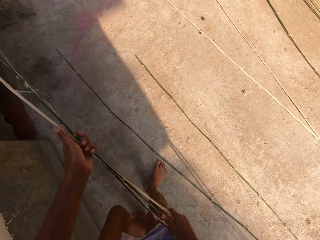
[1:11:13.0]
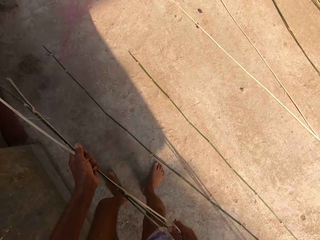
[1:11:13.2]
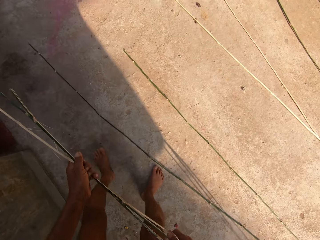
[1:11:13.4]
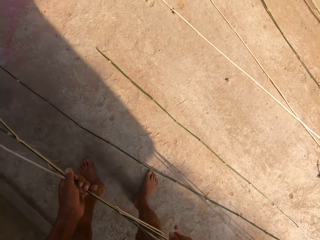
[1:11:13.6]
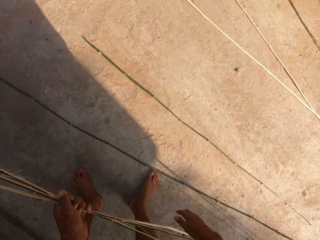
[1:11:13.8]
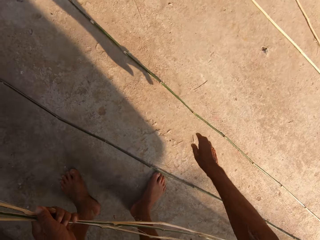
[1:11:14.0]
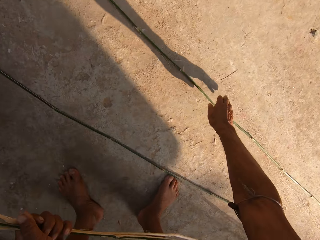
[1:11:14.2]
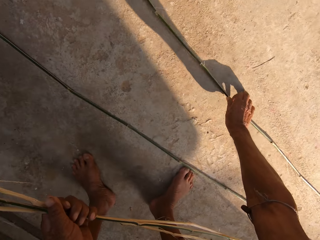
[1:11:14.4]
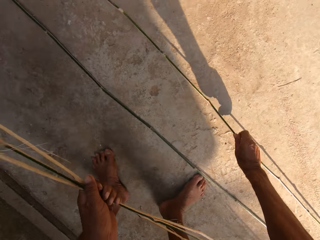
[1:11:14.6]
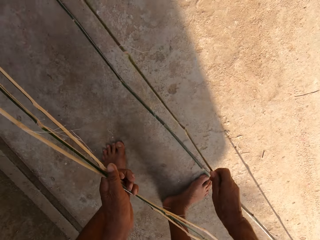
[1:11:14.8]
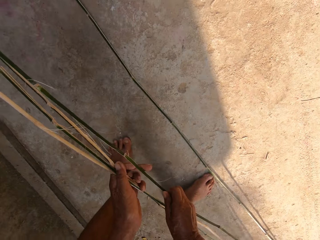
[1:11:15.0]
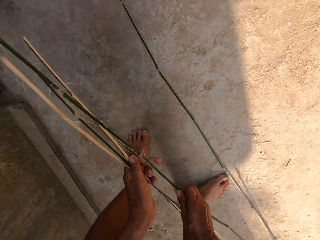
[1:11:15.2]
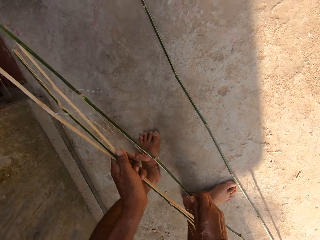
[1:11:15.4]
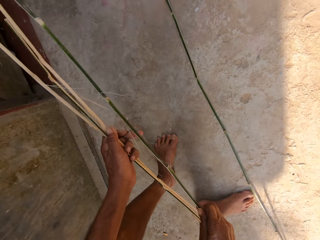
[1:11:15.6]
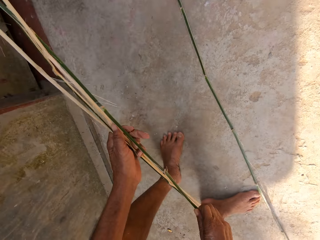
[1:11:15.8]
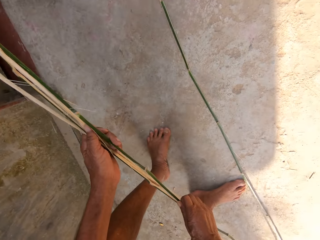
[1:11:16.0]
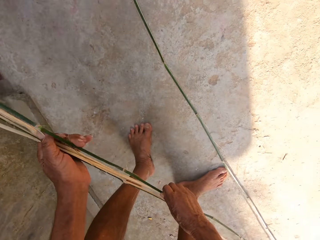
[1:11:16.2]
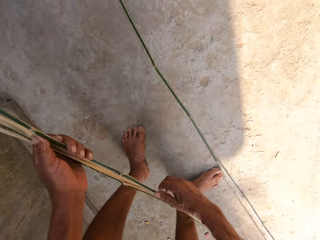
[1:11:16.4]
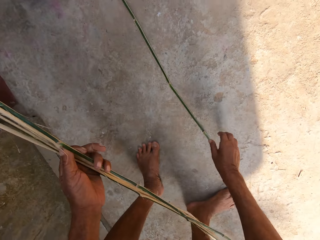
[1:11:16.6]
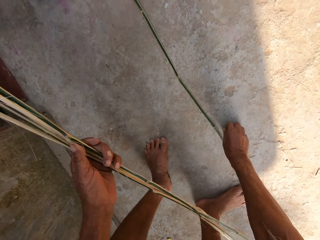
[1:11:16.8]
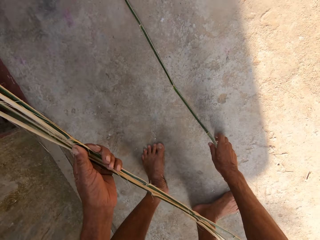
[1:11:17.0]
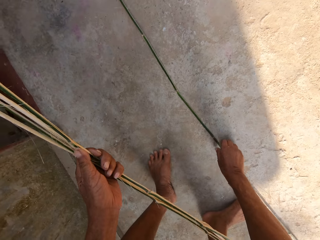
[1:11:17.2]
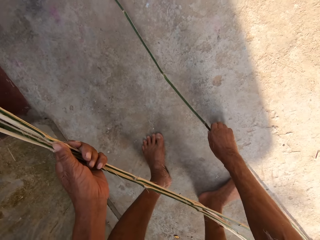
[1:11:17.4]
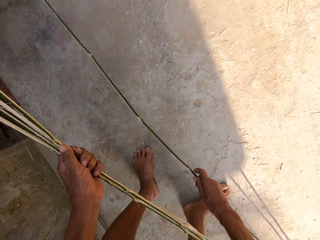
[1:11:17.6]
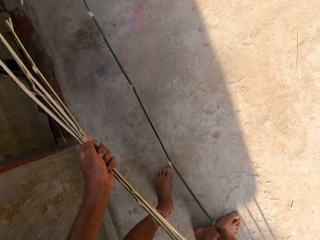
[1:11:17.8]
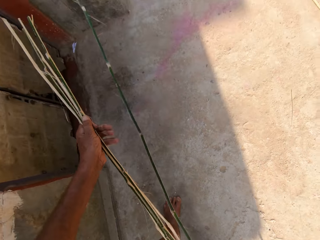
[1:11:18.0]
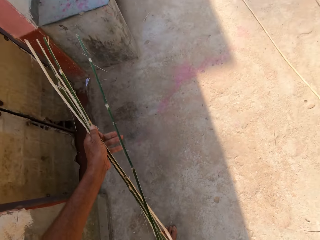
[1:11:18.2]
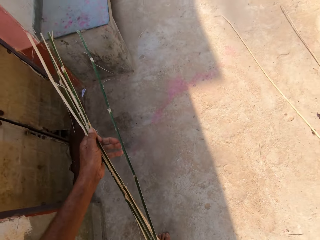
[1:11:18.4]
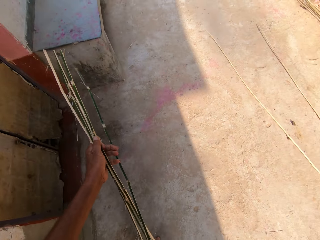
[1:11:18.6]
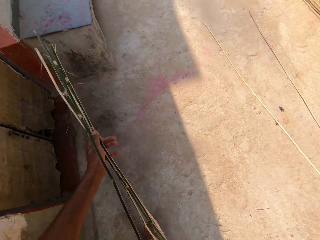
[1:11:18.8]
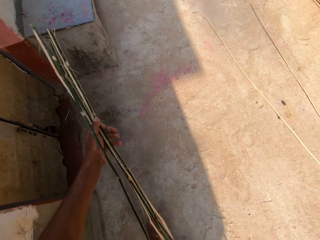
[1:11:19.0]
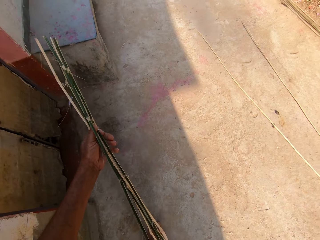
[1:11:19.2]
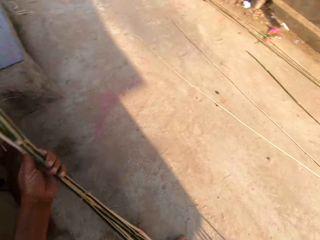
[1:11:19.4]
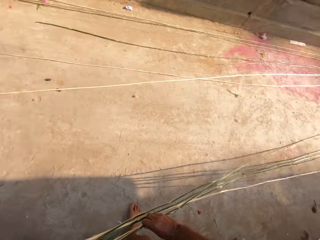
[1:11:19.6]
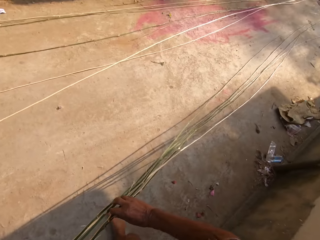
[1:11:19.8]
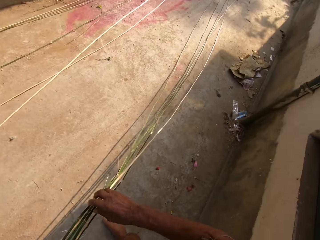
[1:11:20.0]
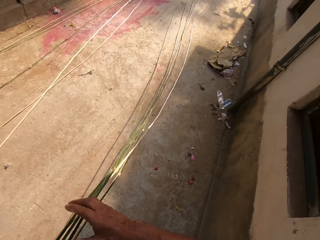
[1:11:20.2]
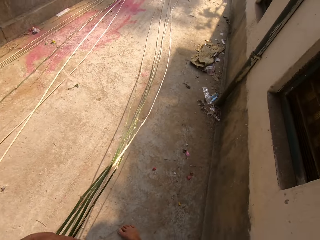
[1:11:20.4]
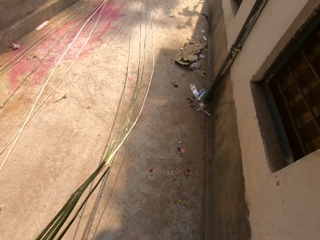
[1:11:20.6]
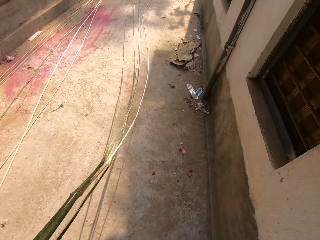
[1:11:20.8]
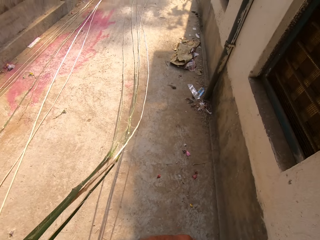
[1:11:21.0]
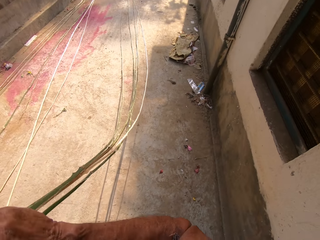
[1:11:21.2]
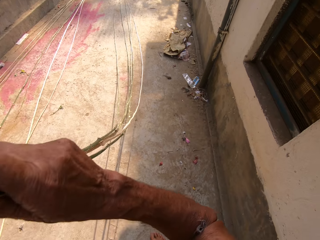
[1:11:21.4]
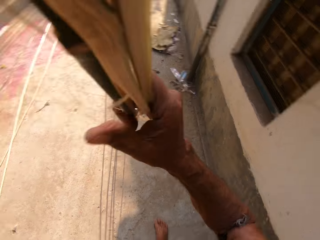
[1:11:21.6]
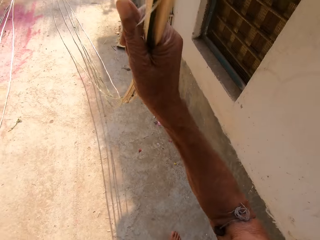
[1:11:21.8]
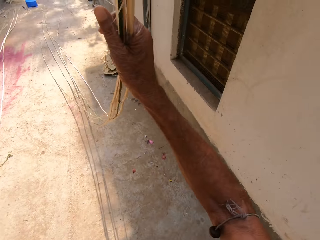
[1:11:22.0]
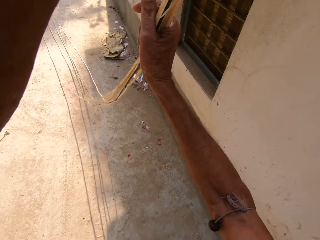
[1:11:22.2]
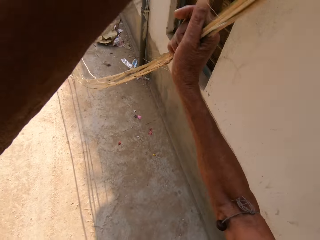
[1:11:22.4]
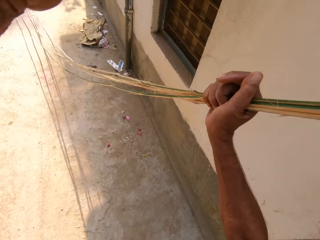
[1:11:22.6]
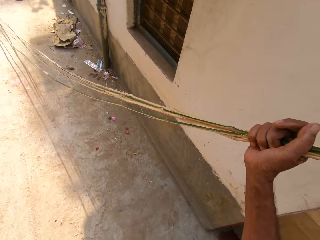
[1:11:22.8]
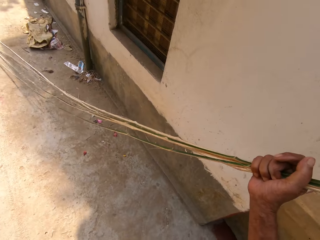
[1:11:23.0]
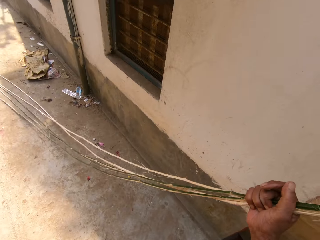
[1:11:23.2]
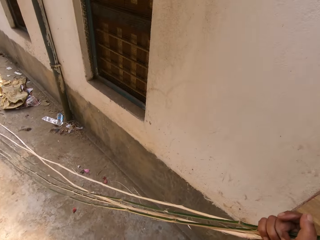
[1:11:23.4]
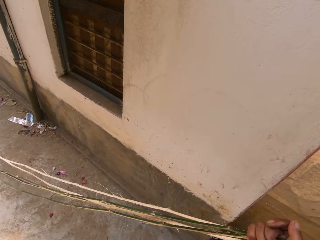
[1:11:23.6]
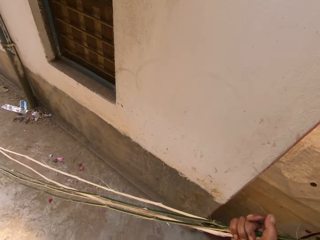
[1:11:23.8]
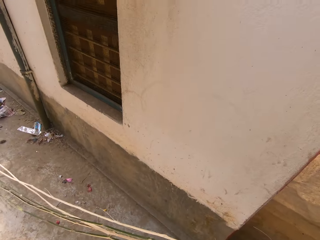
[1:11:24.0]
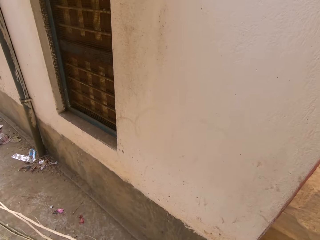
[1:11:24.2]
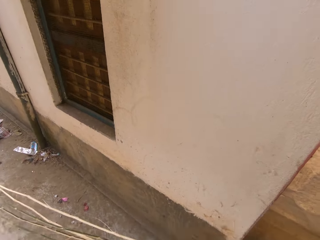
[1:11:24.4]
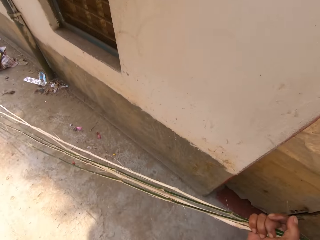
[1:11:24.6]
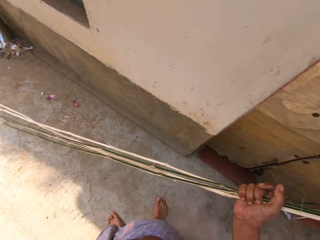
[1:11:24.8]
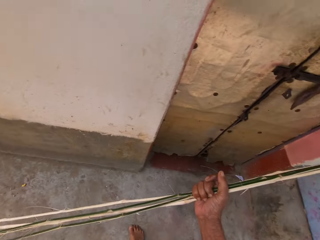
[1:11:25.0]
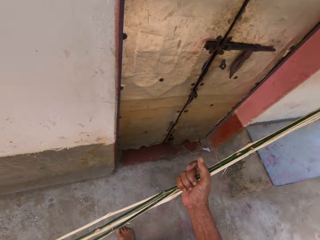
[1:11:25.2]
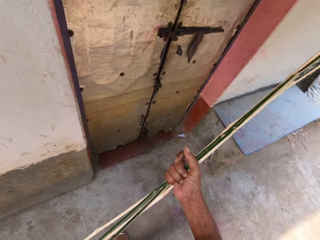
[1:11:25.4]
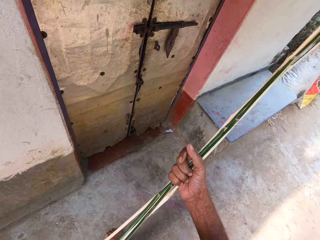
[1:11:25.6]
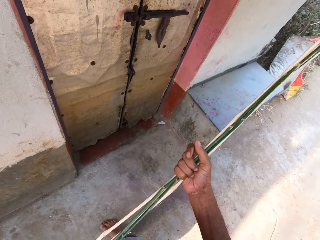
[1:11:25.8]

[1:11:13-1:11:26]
The camera wearer holds the bamboo strips or stems in his left hand with his right hand. He picks a bamboo strip from the floor with his right hand. He holds the bamboo strip in his right hand with his left hand. He picks a bamboo strip from the floor with his right hand. He holds the bamboo strip in his right hand with his left hand. He holds the bamboo strips in his left hand with his right hand. He pulls the stems.

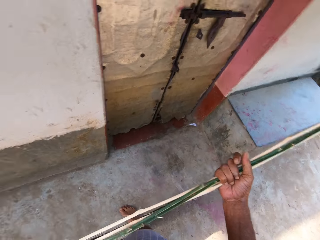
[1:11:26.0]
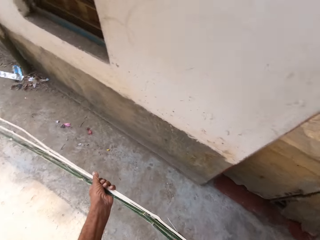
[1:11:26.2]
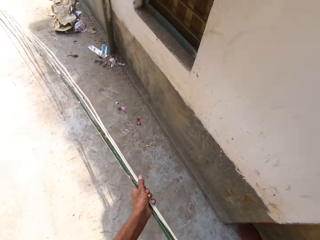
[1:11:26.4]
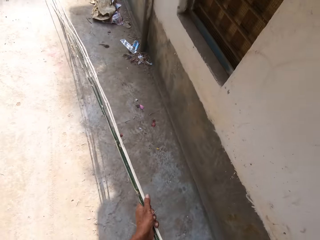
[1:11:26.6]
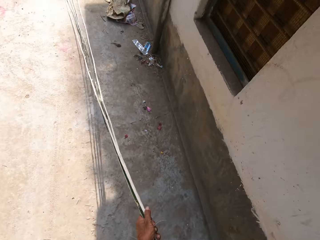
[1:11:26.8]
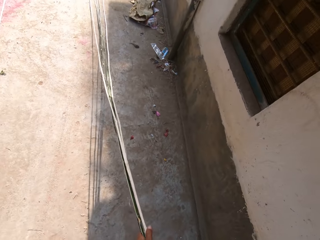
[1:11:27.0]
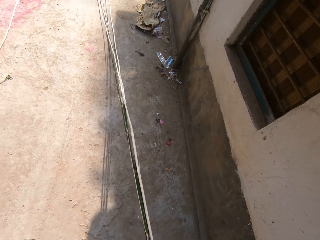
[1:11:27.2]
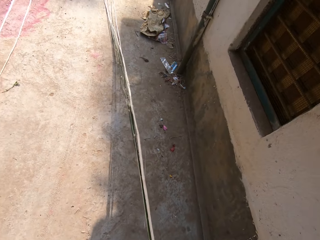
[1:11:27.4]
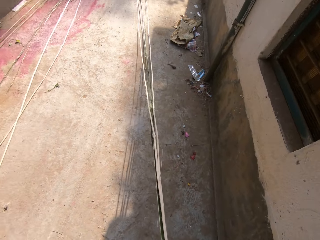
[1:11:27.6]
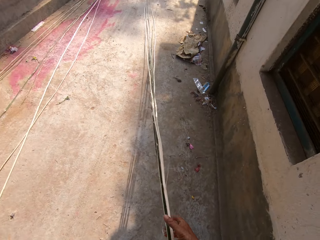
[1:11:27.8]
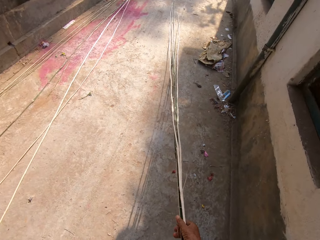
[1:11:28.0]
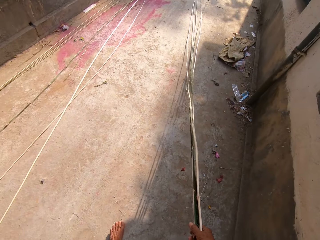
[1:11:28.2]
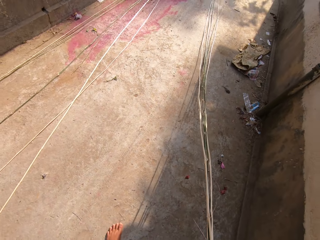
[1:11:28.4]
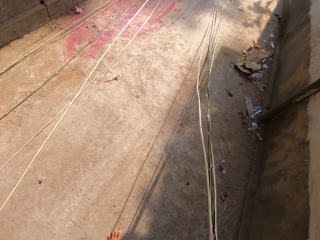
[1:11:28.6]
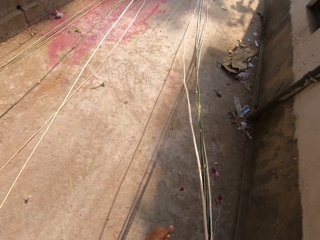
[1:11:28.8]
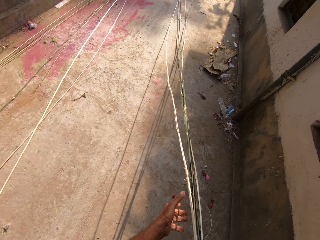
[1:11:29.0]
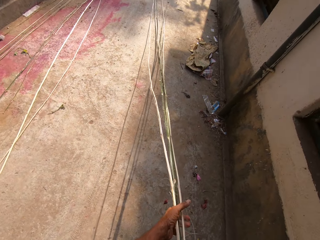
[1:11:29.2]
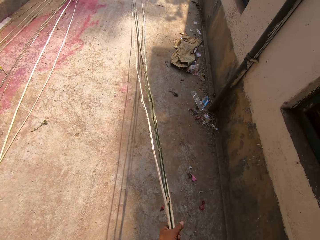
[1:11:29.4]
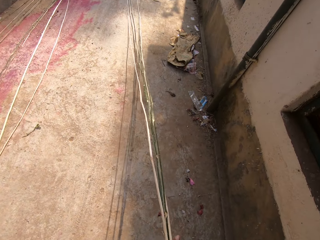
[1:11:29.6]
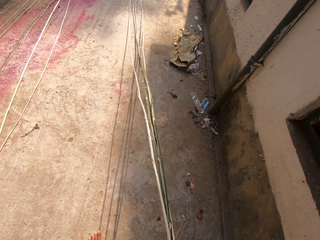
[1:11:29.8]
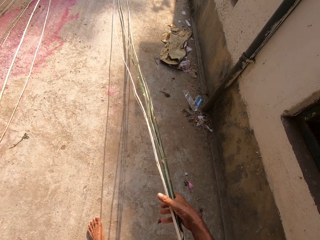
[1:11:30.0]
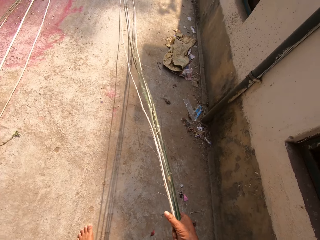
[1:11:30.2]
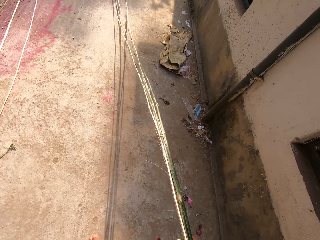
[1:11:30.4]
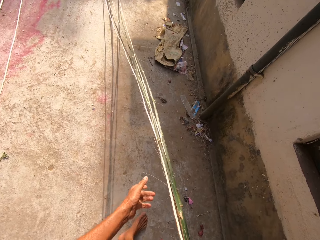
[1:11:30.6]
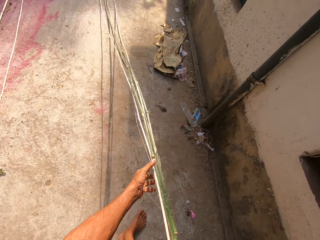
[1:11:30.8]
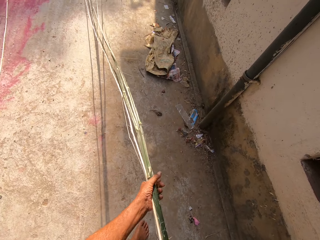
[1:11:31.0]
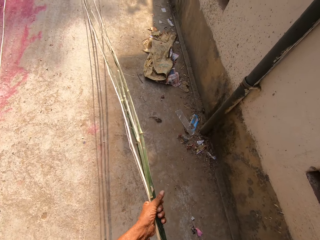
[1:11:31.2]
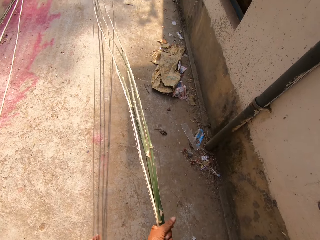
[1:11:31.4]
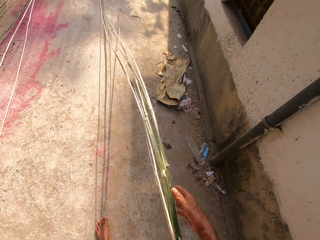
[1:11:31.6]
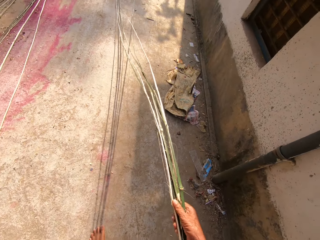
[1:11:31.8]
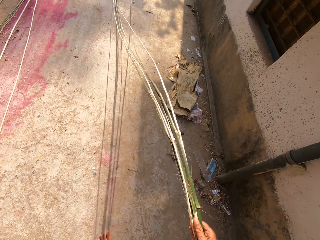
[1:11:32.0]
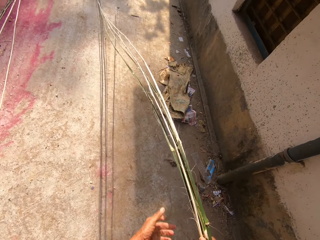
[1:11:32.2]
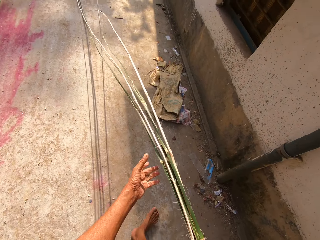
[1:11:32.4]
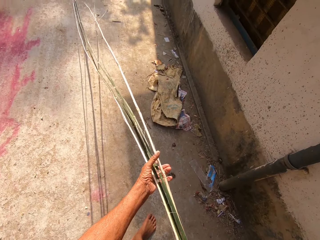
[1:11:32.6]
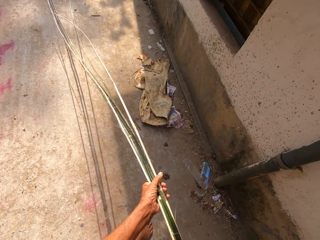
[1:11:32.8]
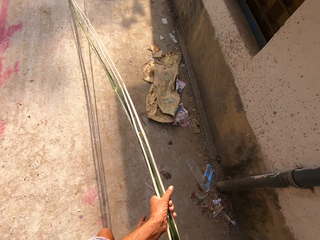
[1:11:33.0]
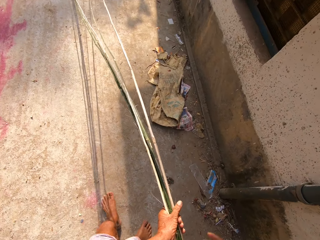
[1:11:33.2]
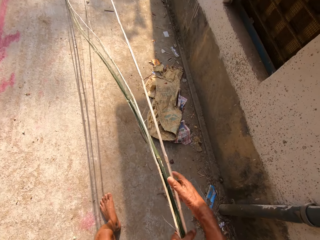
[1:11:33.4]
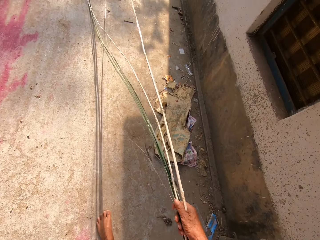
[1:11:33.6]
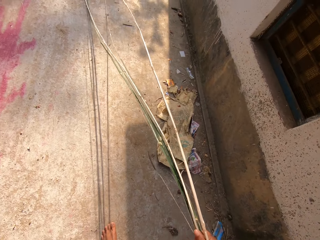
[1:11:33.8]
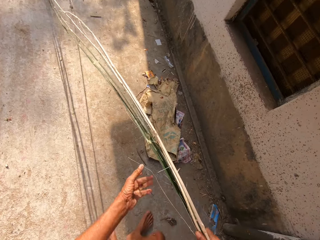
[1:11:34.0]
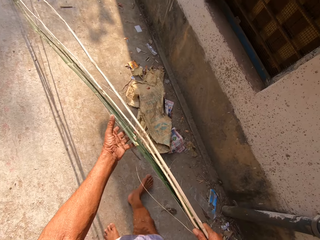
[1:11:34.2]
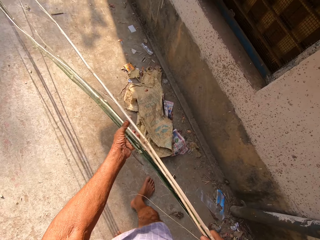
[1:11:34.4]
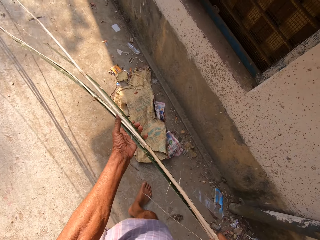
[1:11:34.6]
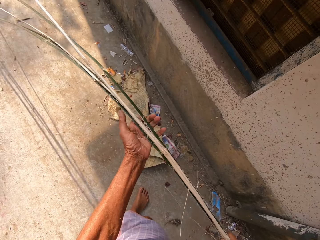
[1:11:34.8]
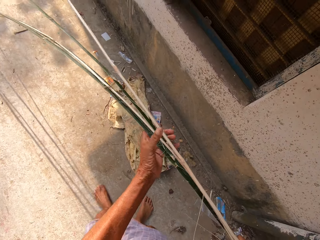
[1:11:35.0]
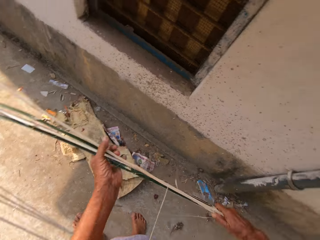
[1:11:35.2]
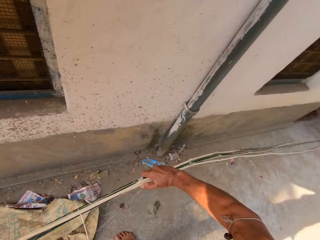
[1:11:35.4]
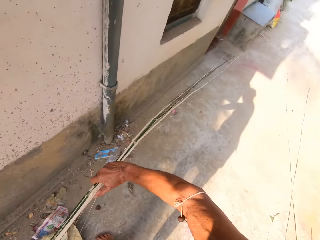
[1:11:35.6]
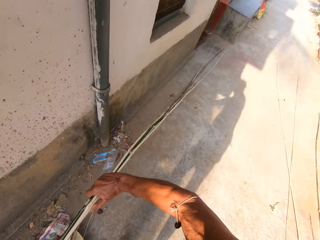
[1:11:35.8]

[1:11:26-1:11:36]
The camera wearer holds the bamboo strips in his left hand with his right hand. He holds the bamboo strips in his right hand with his left hand. He moves. He holds the bamboo strips in his left hand with his right hand. He holds the bamboo strips in his right hand with his left hand. He holds the bamboo strips in his left hand with his right hand. He holds the bamboo strips in his right hand with his left hand. He holds the bamboo strips in his left hand with his right hand. He holds the bamboo strips in his right hand with his left hand.
